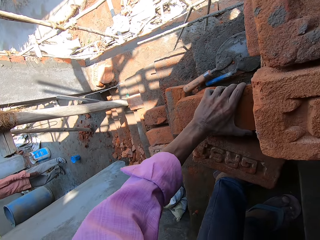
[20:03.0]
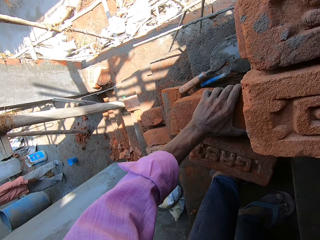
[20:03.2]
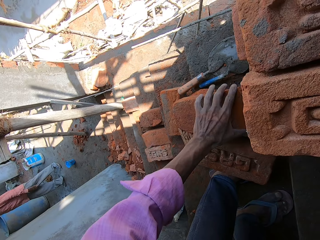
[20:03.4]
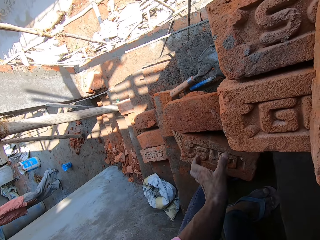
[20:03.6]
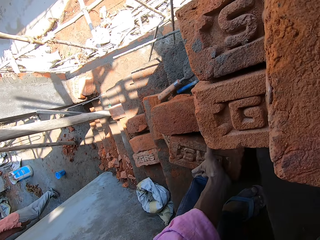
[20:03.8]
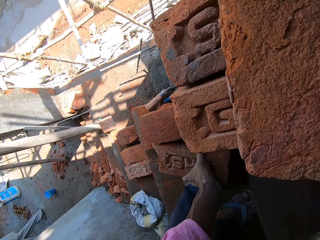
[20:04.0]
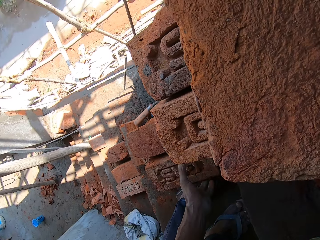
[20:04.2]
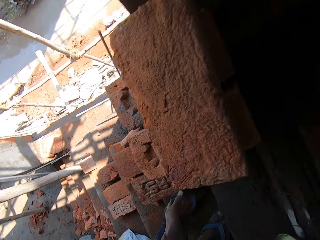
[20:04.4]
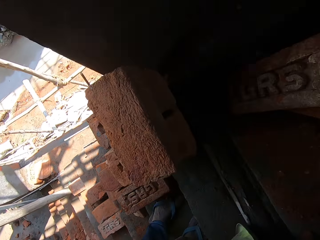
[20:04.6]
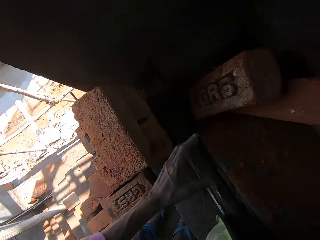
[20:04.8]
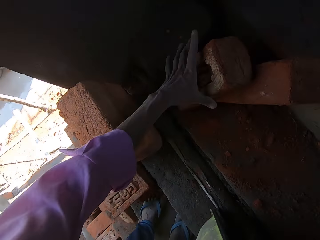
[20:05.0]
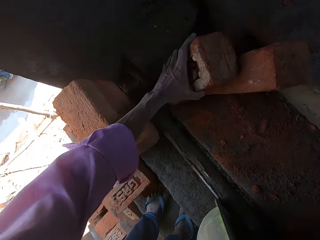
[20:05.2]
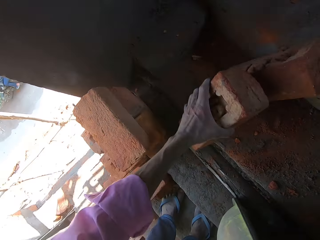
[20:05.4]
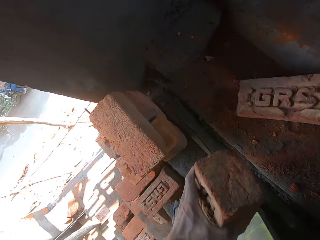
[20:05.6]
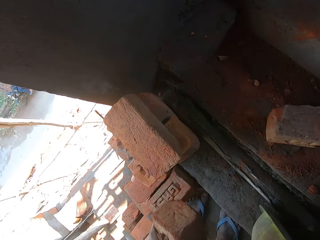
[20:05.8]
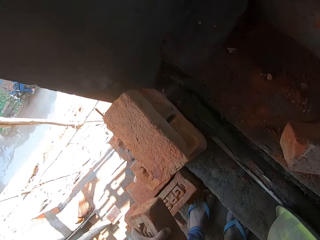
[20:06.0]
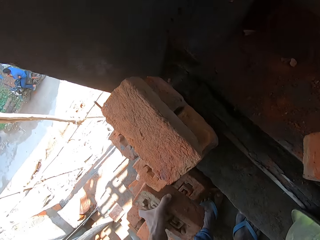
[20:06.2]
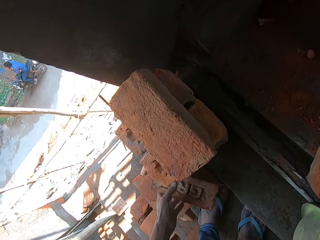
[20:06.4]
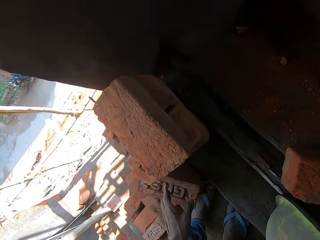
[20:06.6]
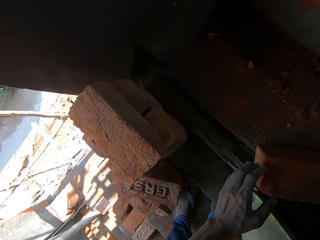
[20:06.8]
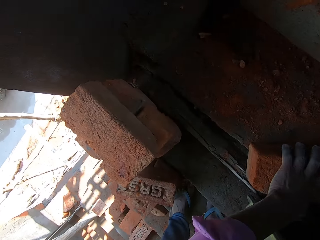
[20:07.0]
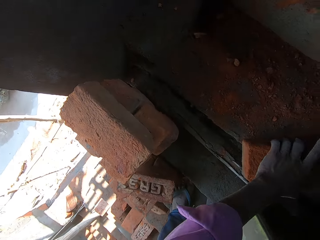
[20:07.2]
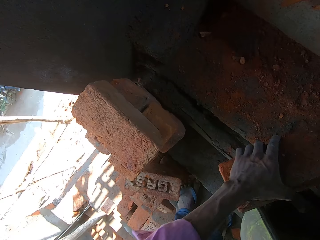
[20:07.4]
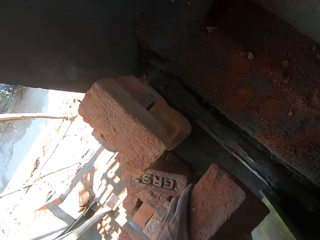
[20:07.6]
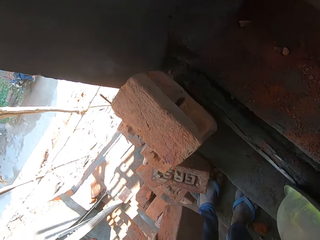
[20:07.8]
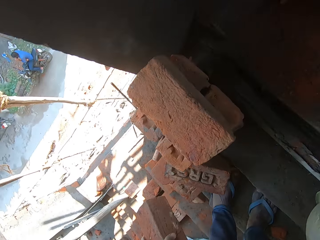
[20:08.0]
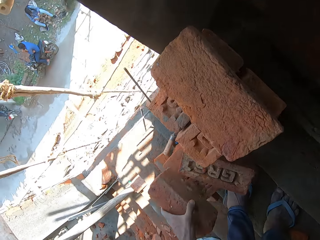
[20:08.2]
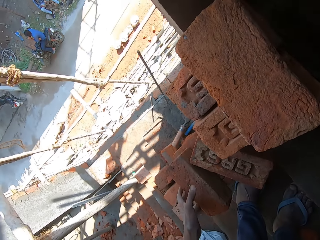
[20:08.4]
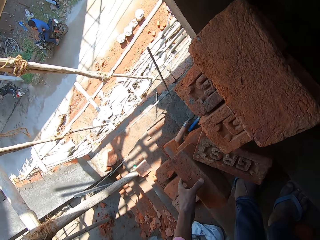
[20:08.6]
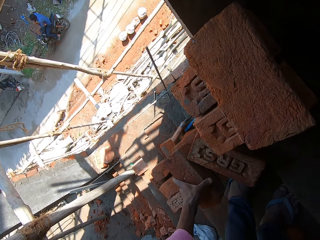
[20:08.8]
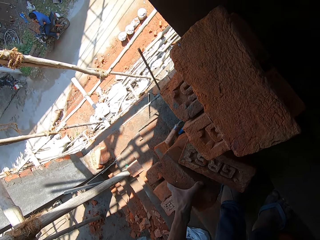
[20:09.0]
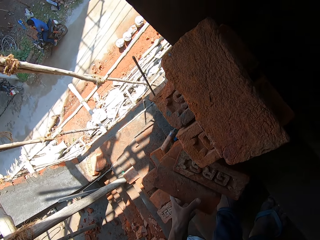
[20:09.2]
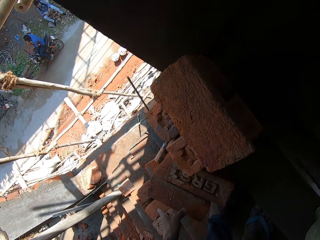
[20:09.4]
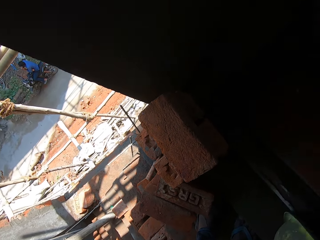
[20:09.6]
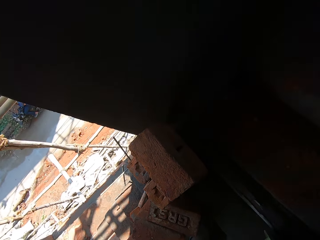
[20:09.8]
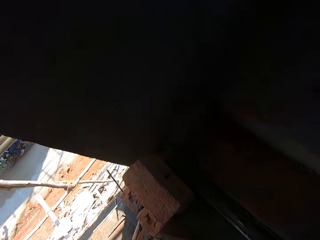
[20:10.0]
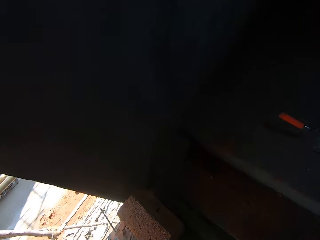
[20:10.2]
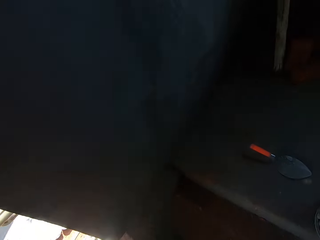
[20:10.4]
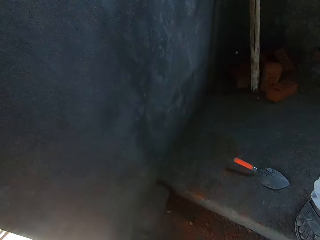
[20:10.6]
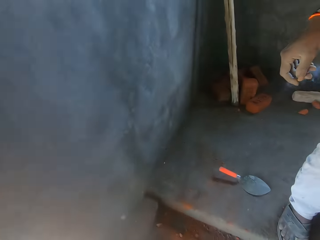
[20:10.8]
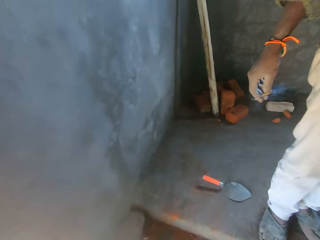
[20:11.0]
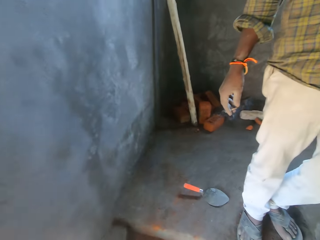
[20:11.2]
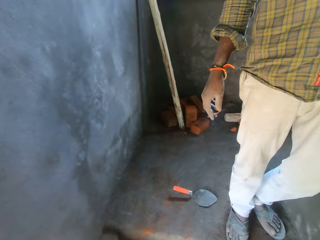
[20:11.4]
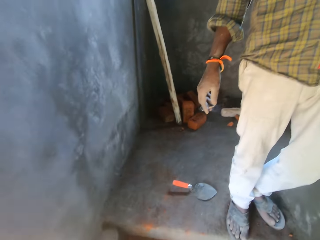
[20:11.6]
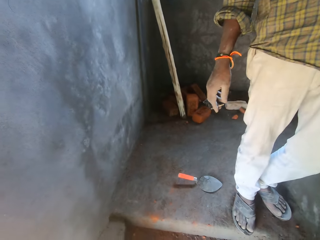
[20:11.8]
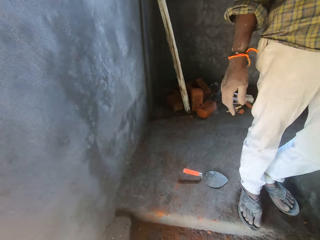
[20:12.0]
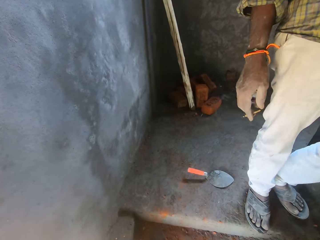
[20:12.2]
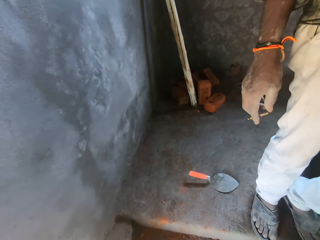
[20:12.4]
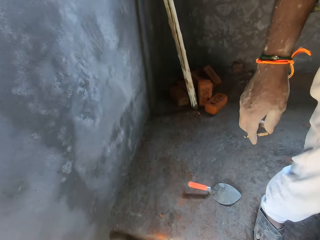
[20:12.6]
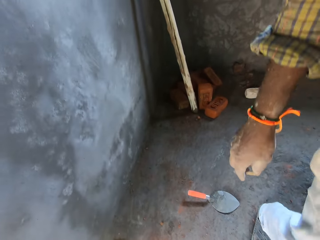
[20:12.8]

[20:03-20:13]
The camera wearer arranges bricks on the staircase. They pick a brick on the staircase and place the brick on the staircase. They pick a brick. They drop the brick.

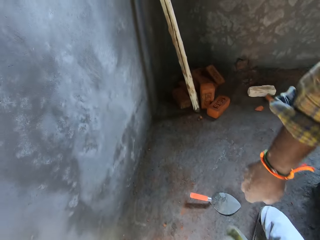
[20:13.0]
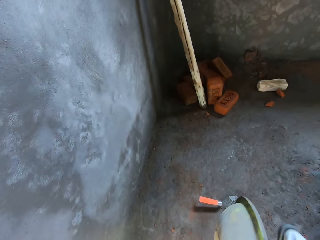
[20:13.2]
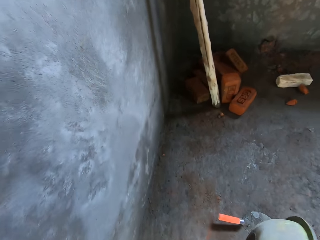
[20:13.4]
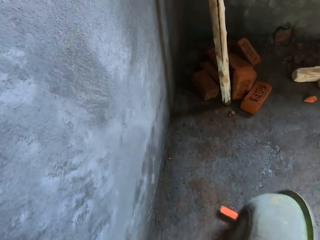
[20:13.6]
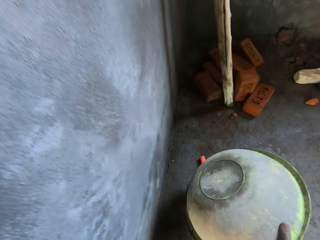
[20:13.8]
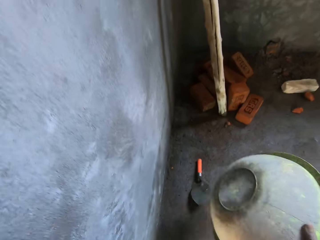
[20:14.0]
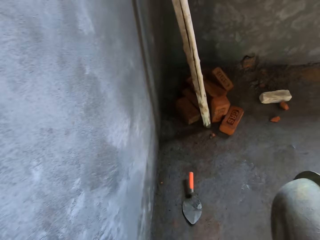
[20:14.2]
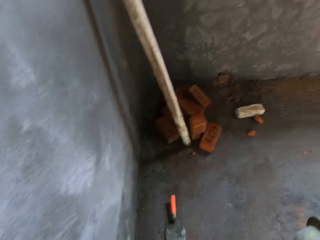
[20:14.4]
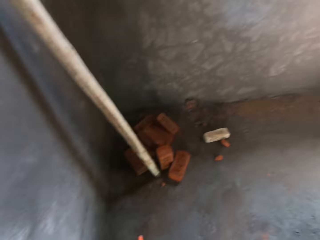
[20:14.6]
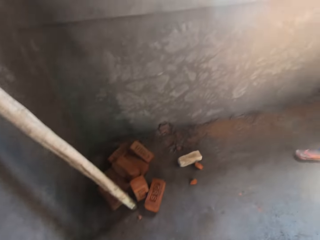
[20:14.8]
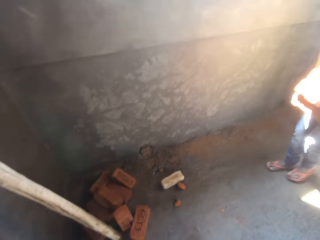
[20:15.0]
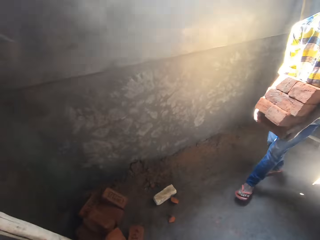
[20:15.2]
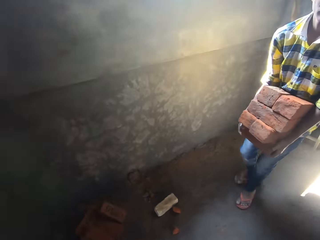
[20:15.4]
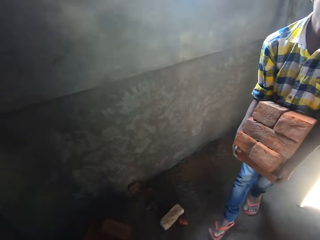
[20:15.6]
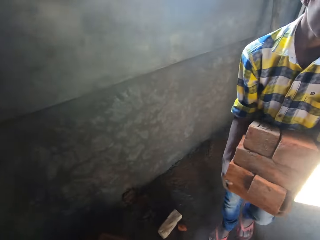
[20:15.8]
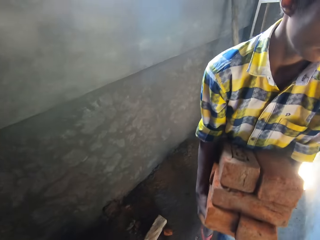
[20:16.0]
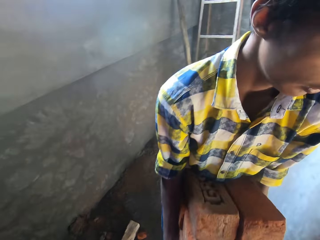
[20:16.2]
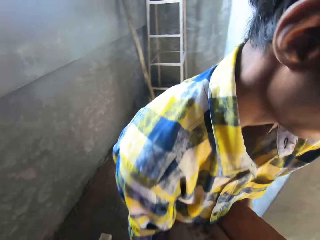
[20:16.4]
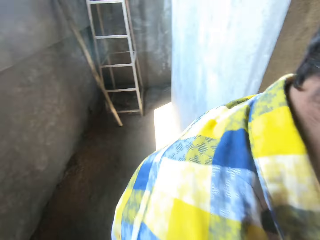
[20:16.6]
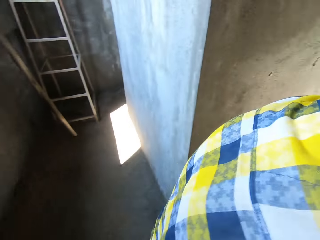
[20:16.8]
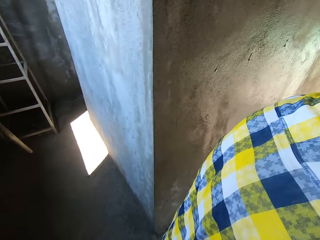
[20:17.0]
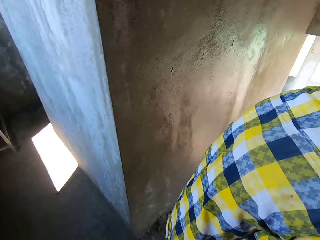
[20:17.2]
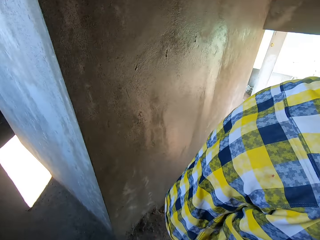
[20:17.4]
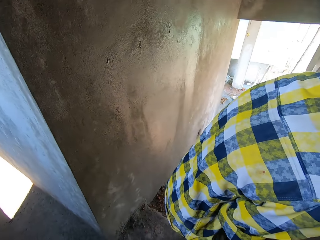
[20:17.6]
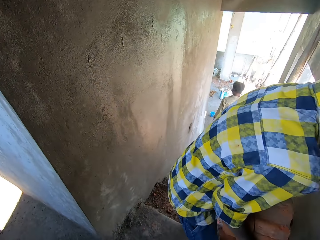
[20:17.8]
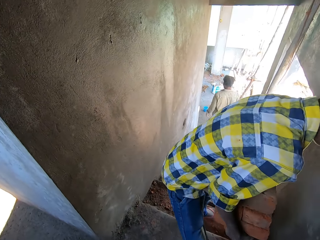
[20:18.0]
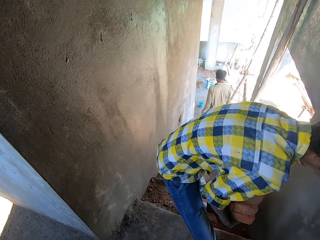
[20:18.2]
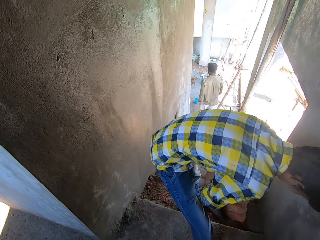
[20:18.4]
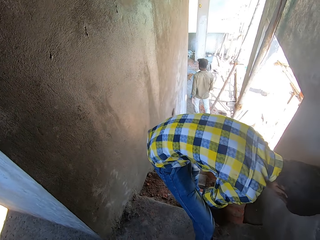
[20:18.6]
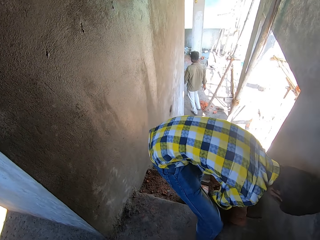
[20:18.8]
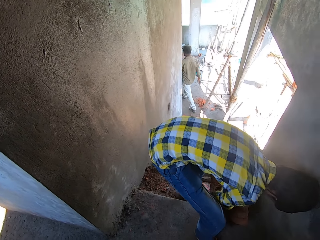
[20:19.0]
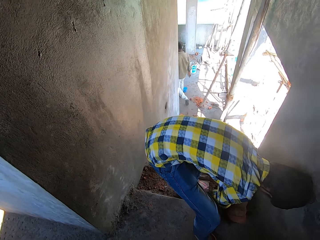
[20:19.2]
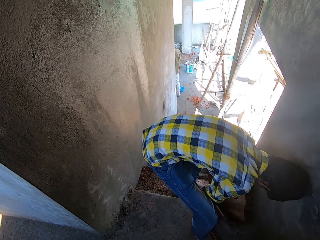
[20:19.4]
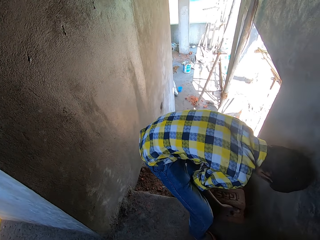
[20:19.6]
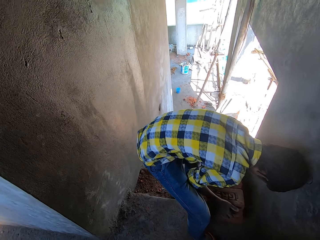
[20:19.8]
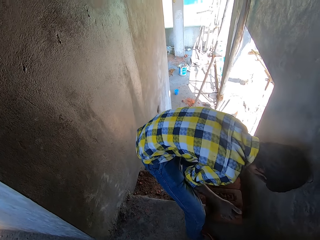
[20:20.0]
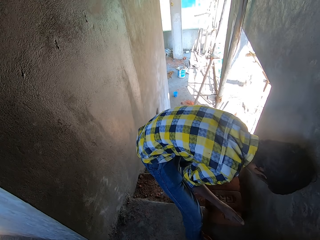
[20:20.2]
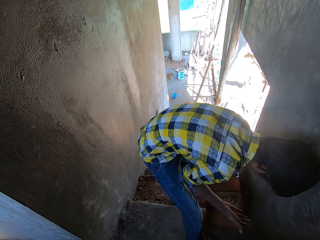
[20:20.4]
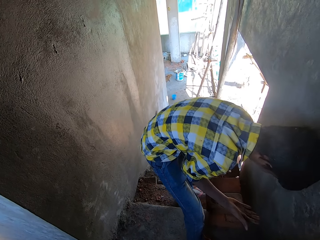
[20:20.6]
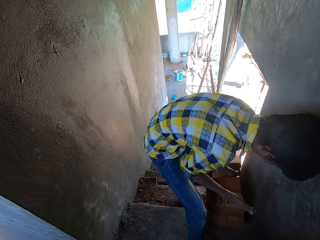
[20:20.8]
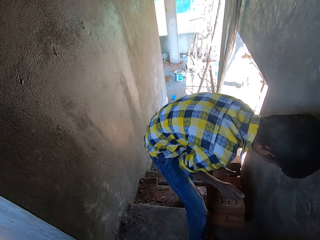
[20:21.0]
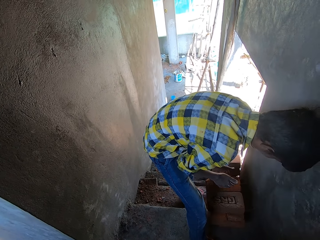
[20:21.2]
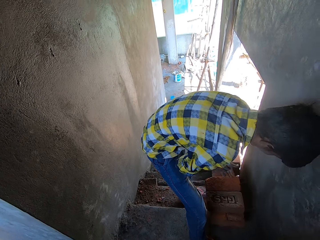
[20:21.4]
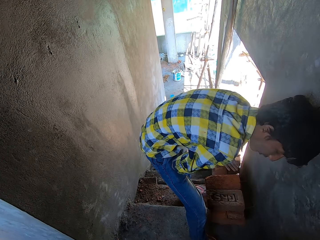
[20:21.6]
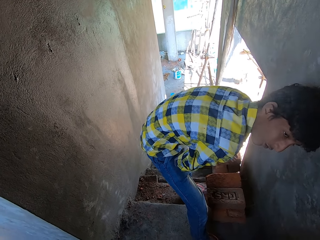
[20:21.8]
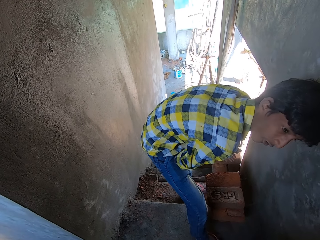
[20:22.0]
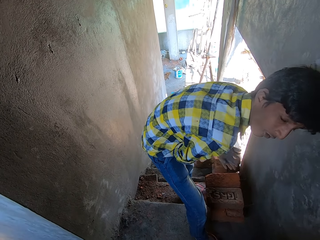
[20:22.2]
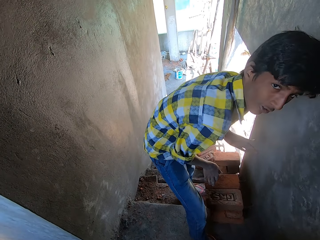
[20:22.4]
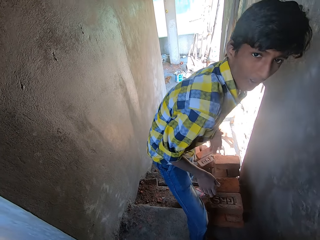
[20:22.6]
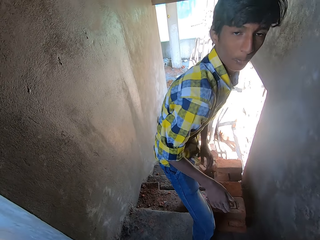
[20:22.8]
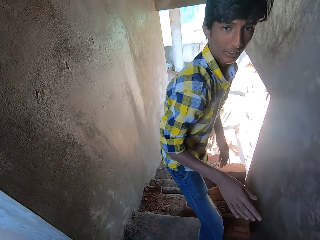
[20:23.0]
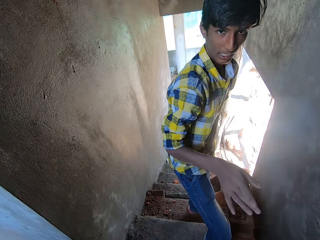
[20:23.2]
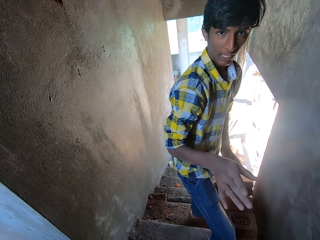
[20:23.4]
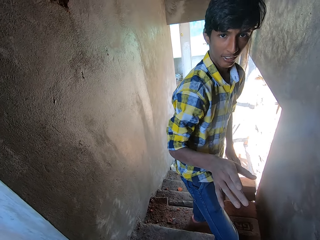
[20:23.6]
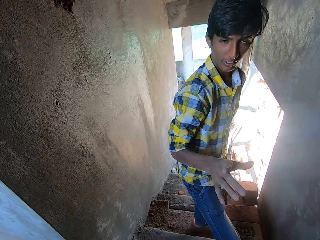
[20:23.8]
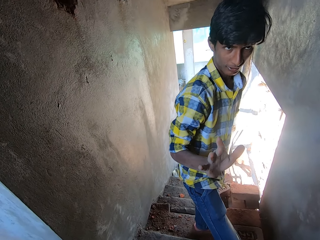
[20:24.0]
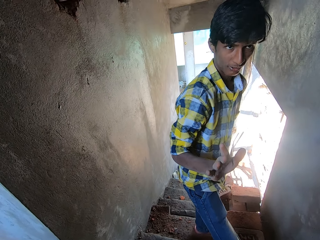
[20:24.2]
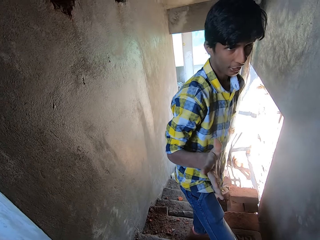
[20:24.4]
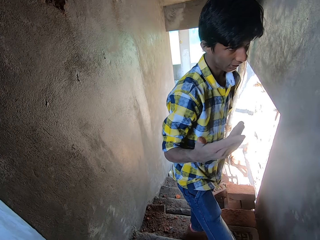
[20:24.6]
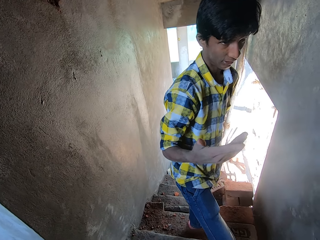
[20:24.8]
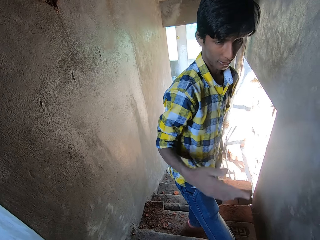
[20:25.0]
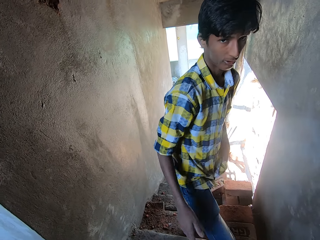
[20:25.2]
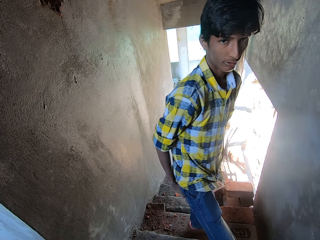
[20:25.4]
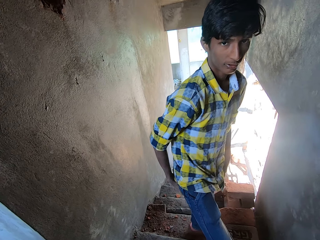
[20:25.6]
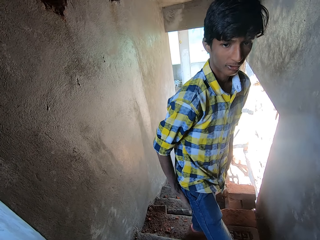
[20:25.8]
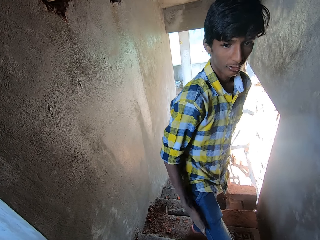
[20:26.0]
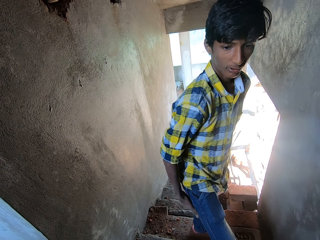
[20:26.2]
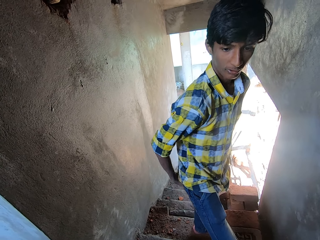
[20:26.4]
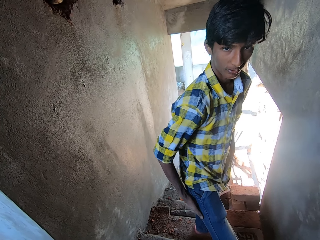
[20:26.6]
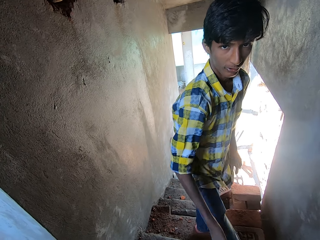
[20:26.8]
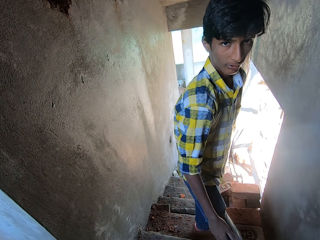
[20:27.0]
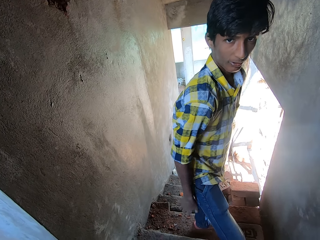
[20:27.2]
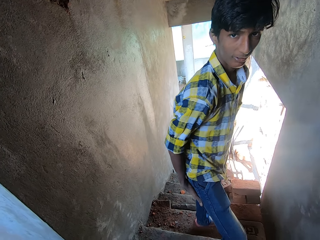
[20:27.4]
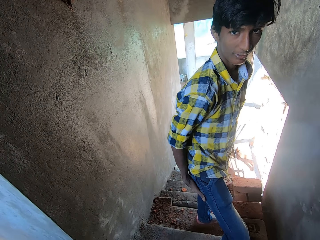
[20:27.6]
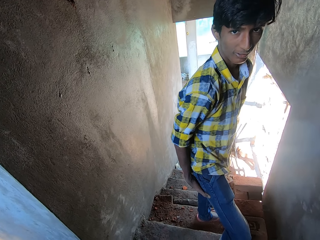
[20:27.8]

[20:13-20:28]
The camera wearer moves a trowel on the ground. They walk up the staircase. They look at a person. They talk with the person. The person shows hand gestures.
